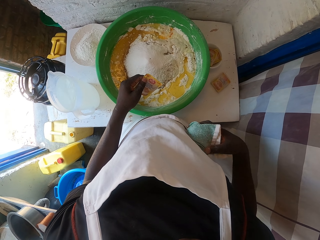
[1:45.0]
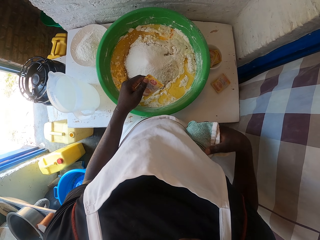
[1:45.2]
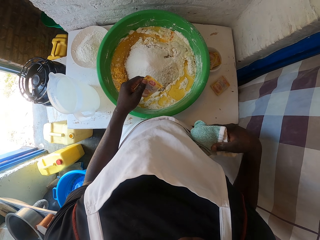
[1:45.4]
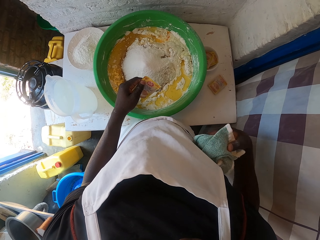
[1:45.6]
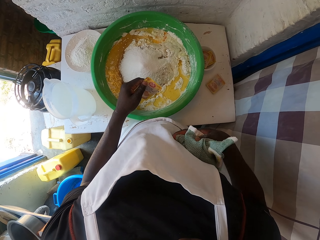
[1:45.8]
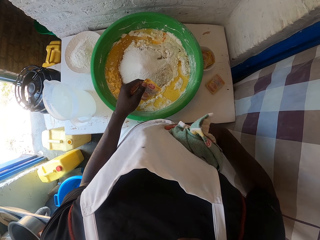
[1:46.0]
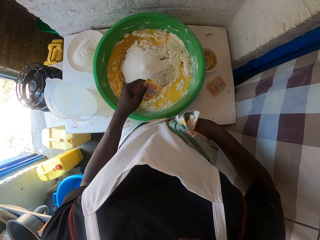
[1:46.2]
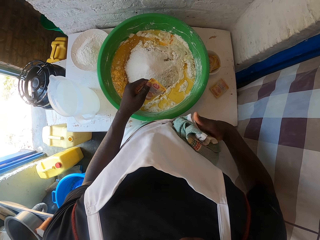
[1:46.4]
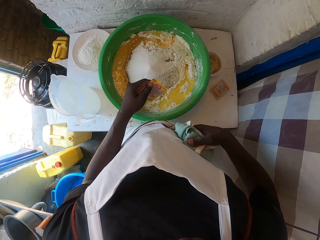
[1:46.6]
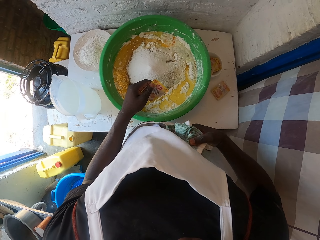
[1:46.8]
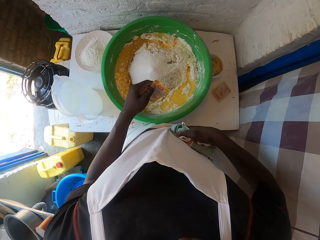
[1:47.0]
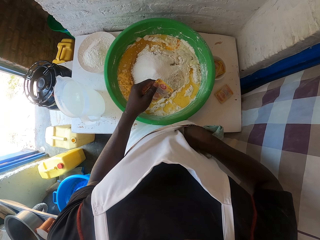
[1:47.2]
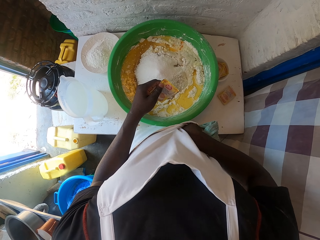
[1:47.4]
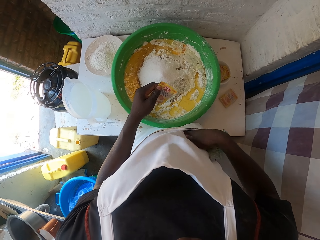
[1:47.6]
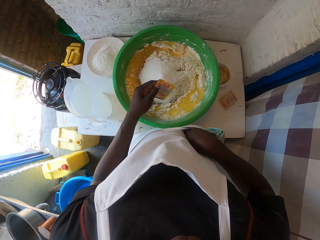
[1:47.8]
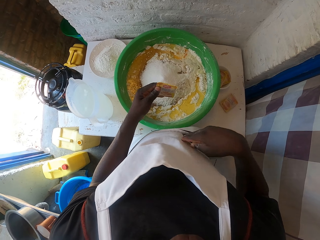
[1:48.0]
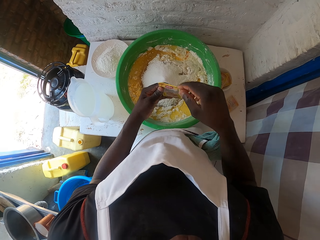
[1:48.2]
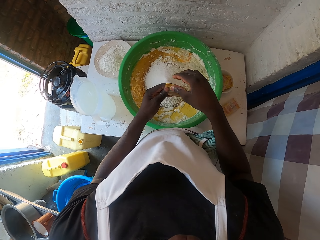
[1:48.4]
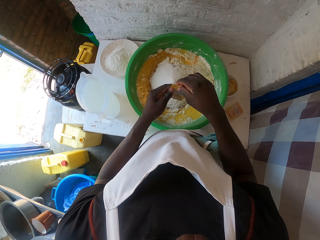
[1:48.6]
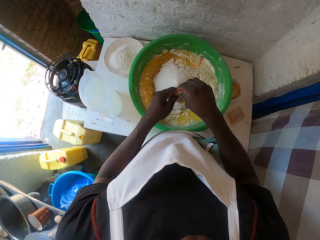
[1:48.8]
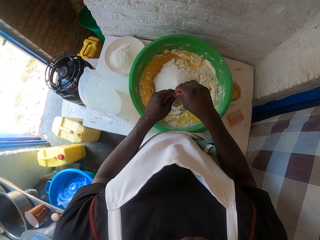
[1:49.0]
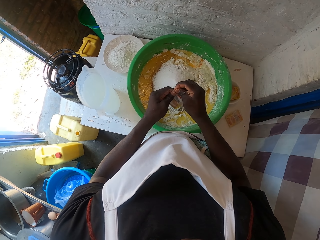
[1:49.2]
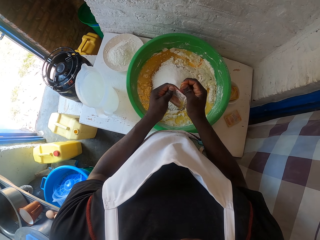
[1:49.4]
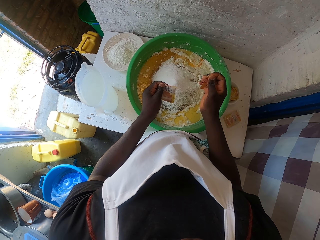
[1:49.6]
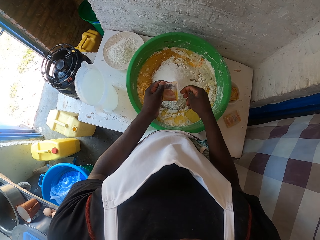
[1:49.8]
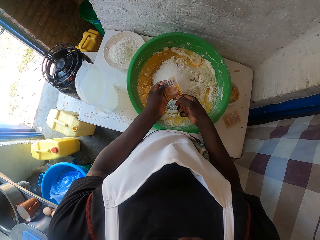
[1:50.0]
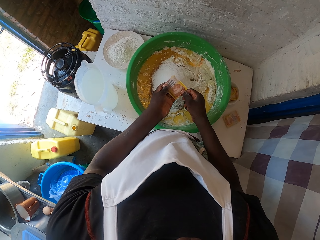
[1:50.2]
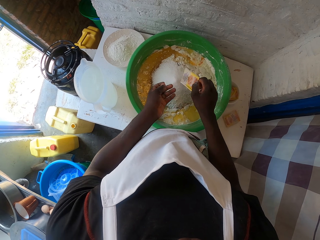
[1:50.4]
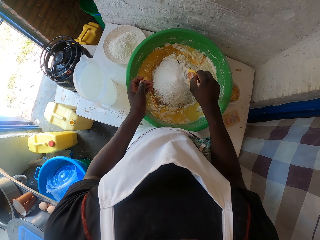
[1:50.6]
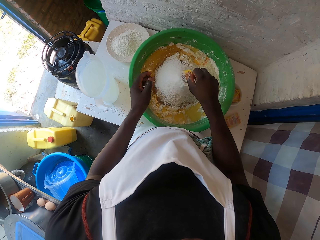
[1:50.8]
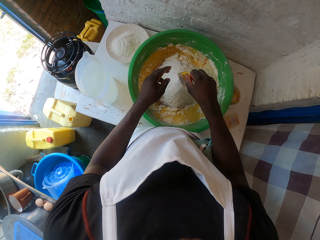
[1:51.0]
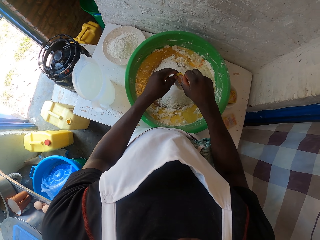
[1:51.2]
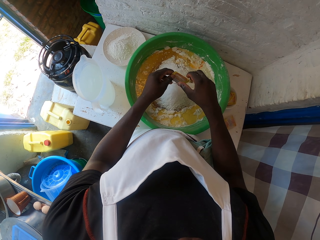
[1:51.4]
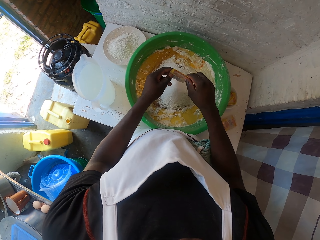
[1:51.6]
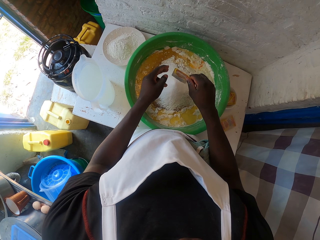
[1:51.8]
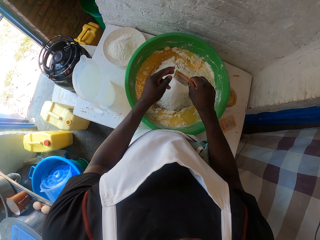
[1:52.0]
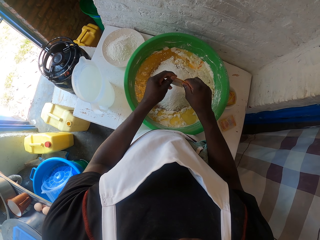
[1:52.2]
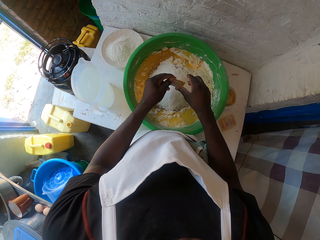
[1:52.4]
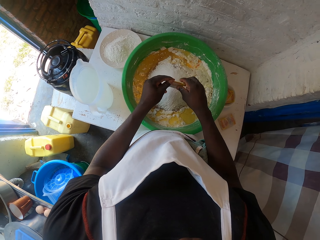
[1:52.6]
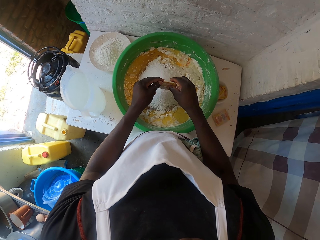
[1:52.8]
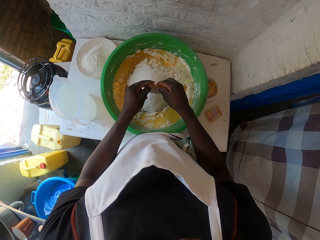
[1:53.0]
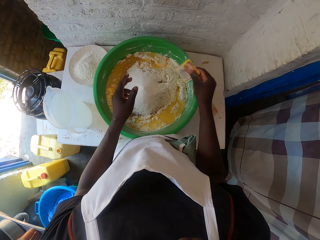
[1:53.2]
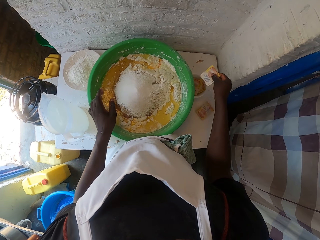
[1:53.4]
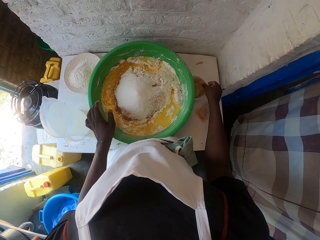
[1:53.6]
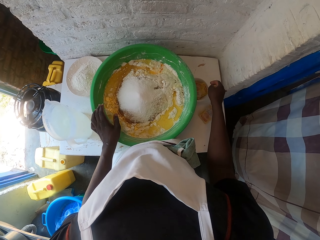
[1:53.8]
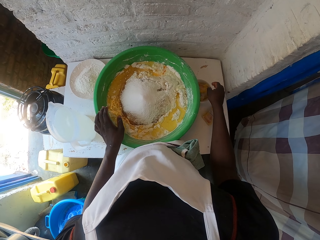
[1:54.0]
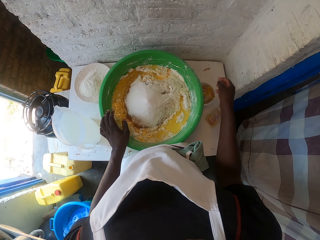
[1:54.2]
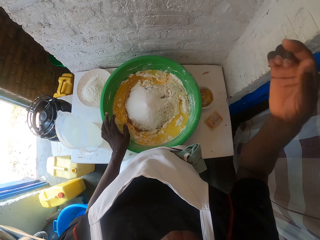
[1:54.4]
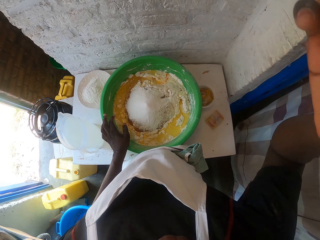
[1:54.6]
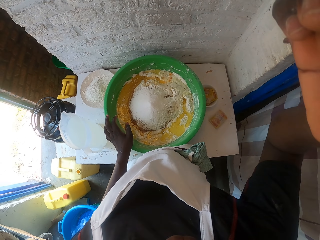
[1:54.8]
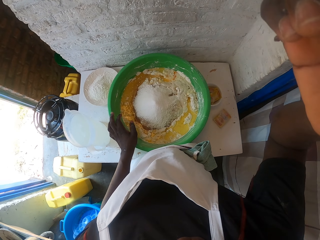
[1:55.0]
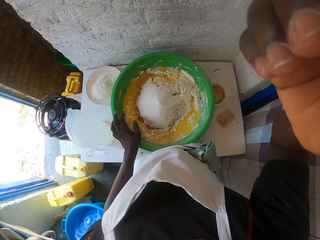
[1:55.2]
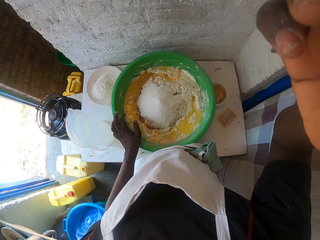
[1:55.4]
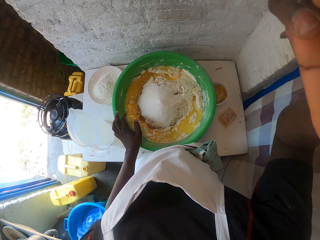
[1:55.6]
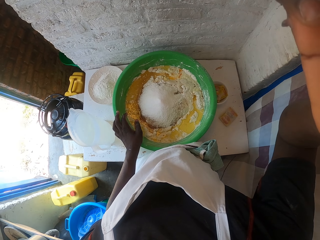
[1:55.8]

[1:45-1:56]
The camera wearer puts the kitchen towel in the pocket. They tear the packet of sugar. They pour white sugar on the flour mixture. They drop the packet of sugar on the table. They adjust the camera on the head.
